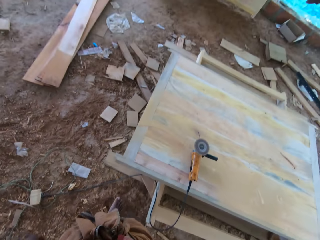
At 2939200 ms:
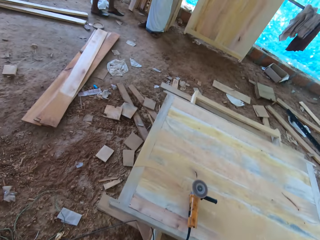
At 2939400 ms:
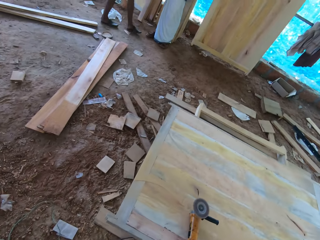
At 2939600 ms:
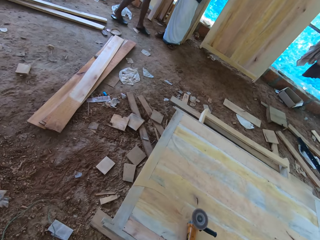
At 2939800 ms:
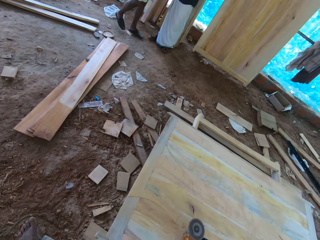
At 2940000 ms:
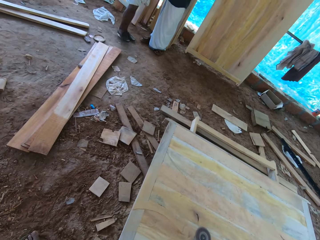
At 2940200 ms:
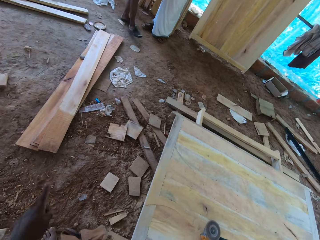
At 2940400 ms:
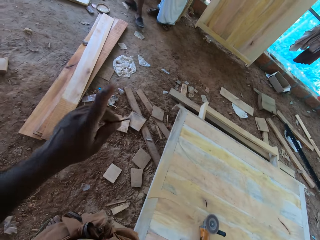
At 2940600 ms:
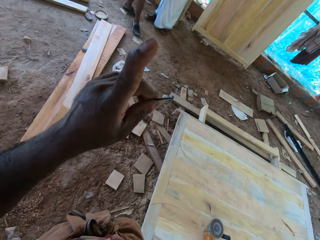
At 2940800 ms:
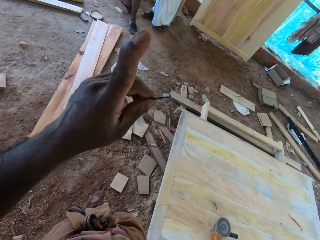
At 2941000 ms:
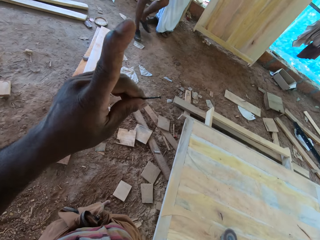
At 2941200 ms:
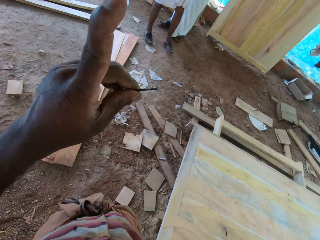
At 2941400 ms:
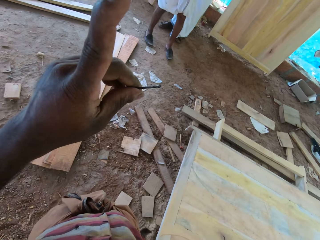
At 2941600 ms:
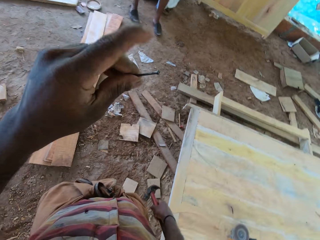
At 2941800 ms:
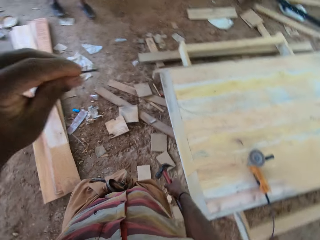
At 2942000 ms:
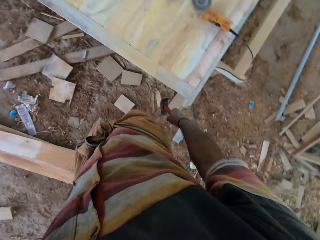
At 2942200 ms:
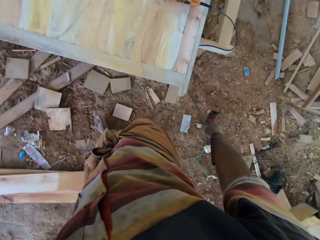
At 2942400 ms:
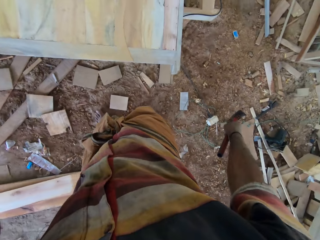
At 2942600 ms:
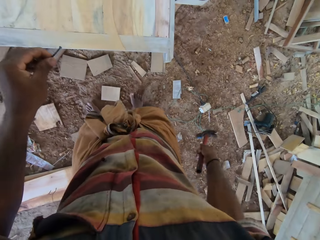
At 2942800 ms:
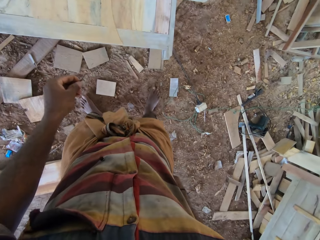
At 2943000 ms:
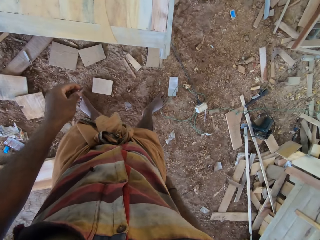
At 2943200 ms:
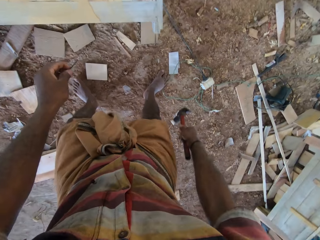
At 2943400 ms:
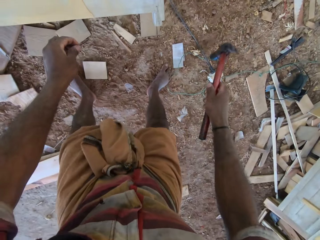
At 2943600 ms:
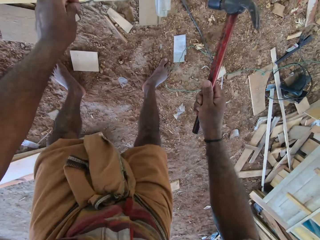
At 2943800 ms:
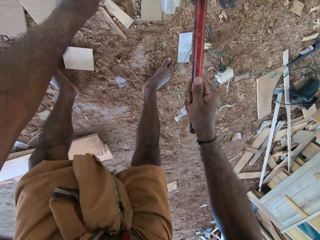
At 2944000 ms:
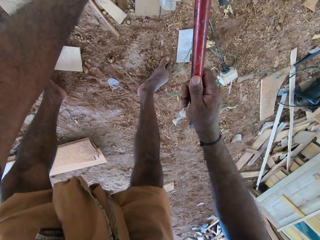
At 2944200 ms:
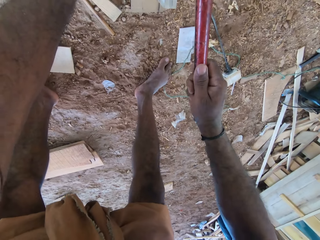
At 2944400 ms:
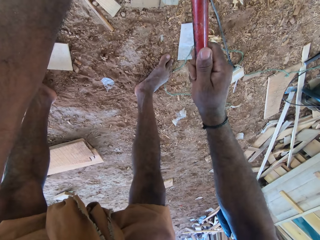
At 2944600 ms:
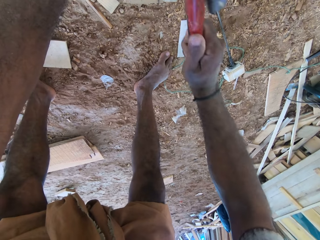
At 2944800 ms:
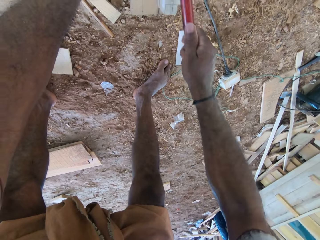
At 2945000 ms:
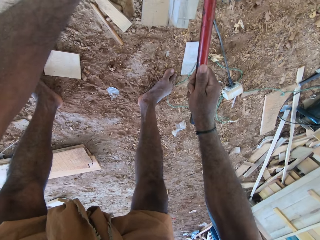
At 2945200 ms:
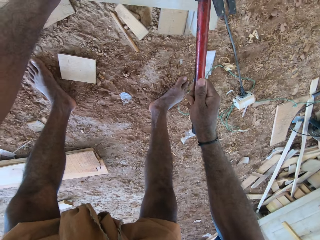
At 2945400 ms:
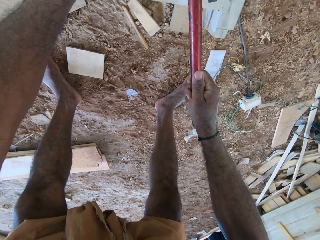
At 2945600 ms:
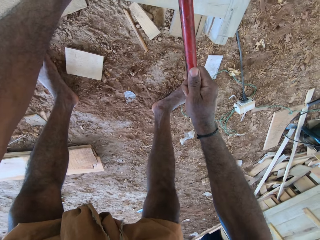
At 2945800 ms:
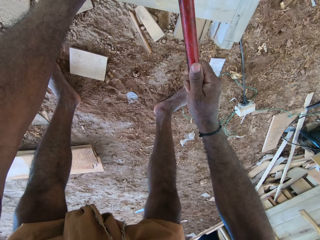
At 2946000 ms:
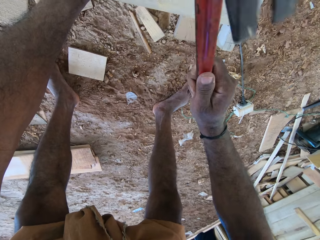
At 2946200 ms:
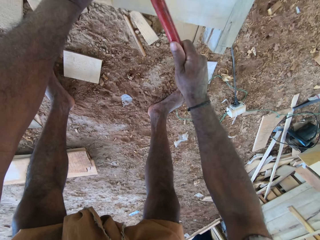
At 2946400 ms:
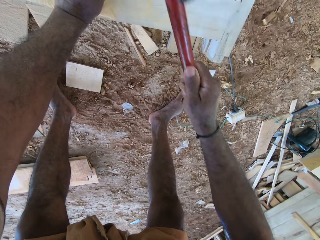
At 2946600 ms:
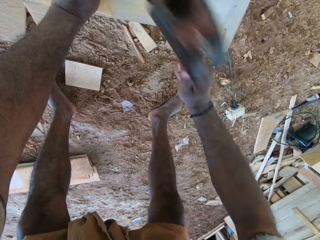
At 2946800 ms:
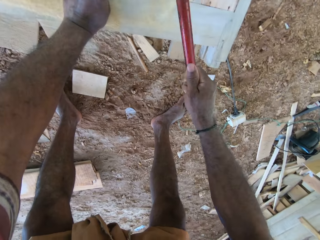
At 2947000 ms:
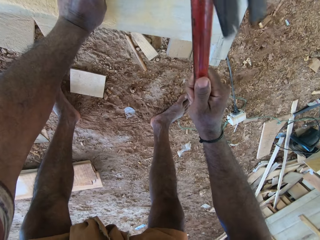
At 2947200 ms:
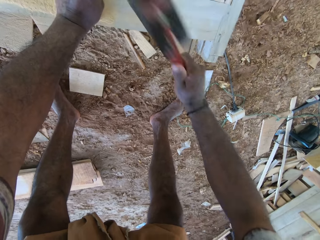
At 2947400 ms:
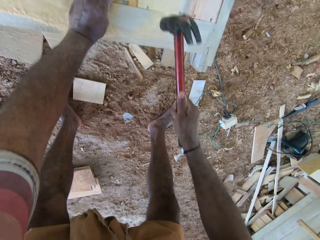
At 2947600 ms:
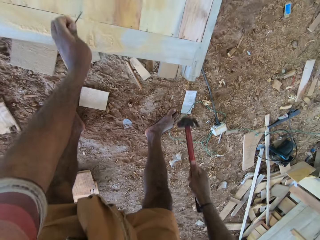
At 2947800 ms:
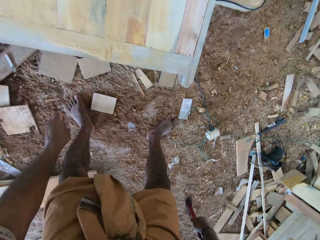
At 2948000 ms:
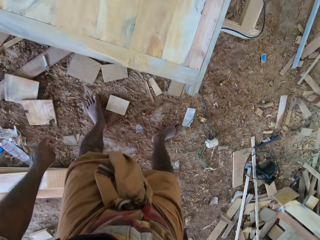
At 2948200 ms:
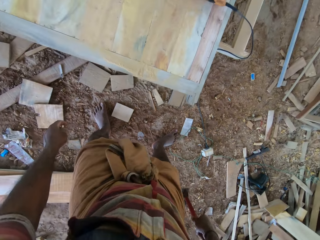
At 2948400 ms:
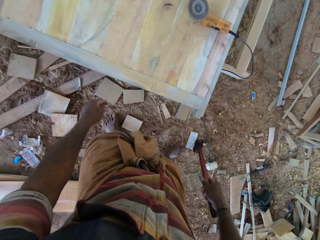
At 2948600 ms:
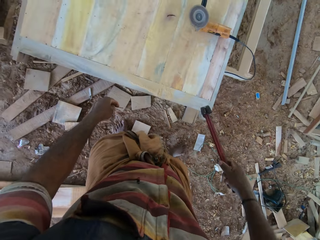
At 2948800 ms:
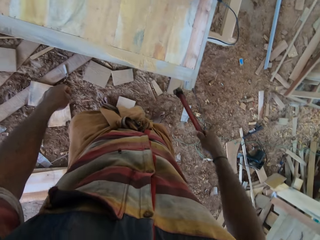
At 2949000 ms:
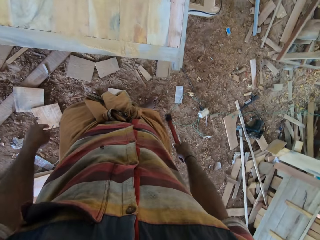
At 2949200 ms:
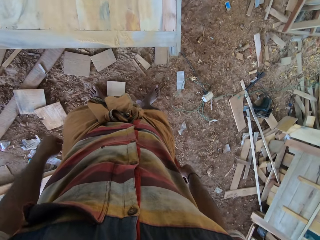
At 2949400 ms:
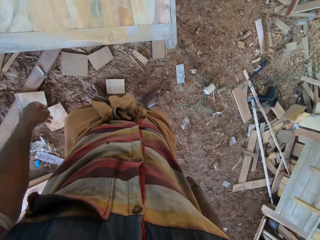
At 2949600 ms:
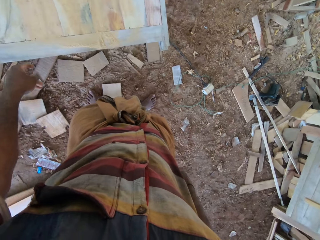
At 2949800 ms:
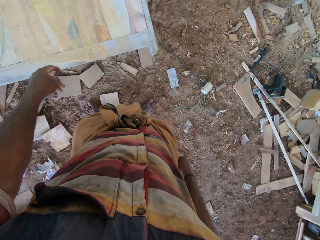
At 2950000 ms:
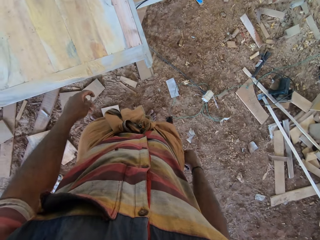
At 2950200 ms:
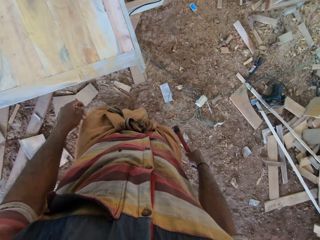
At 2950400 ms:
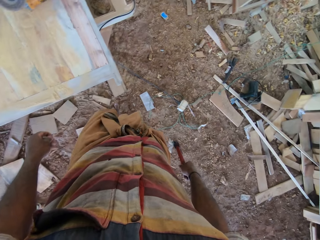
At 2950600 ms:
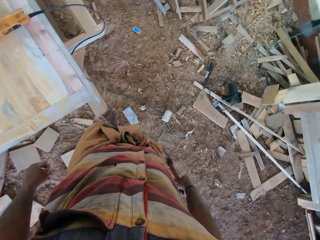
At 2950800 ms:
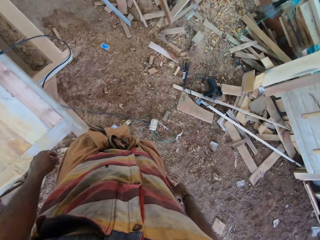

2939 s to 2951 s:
The camera wearer moves. He interacts with a man. He raises his right hand. He interacts with the man. He hits the nail on the table. He interacts with the man. He stands.

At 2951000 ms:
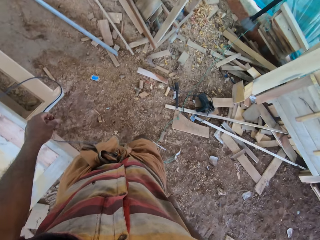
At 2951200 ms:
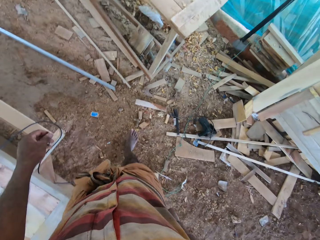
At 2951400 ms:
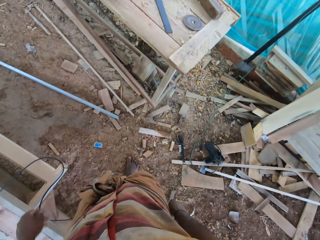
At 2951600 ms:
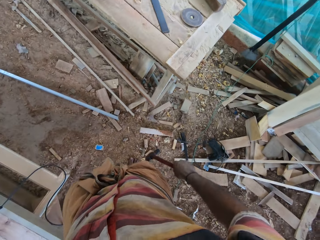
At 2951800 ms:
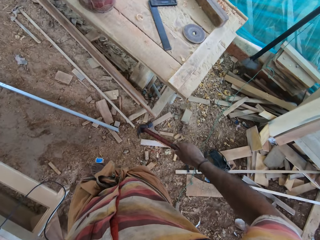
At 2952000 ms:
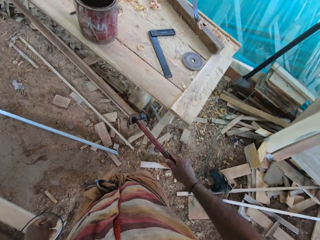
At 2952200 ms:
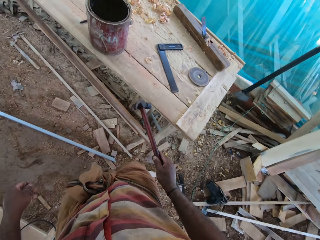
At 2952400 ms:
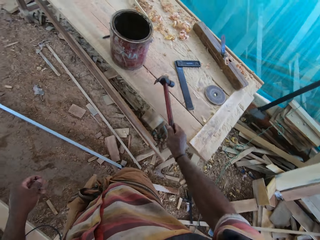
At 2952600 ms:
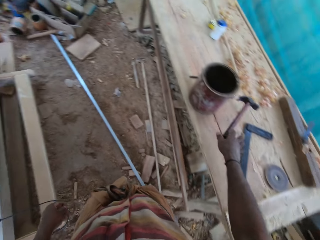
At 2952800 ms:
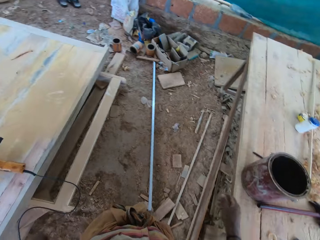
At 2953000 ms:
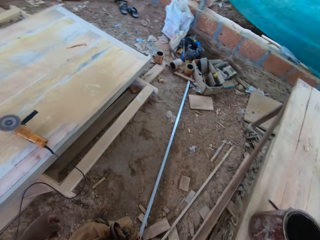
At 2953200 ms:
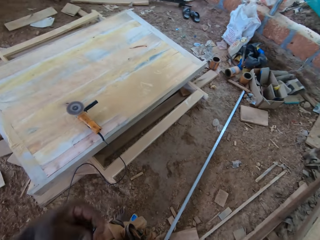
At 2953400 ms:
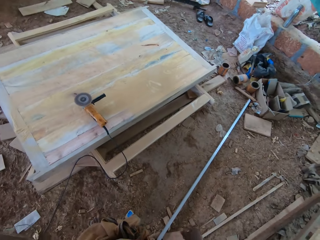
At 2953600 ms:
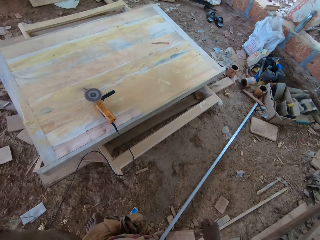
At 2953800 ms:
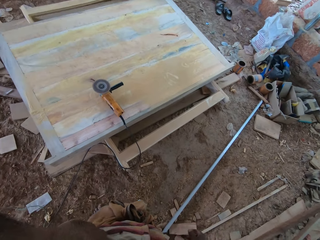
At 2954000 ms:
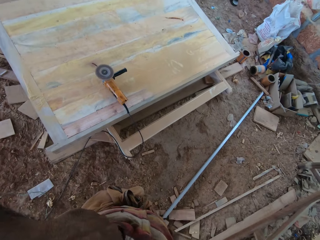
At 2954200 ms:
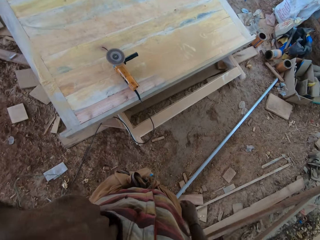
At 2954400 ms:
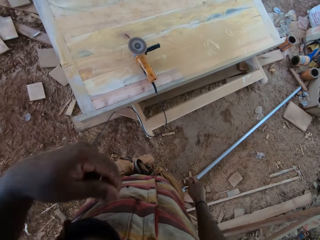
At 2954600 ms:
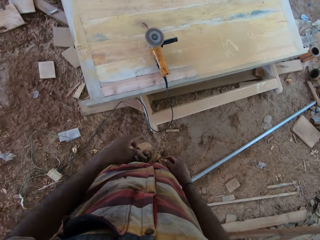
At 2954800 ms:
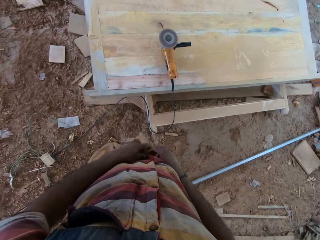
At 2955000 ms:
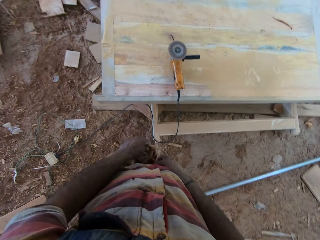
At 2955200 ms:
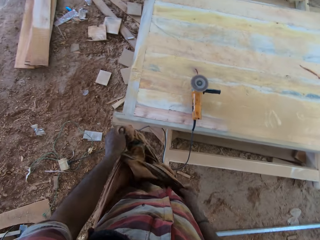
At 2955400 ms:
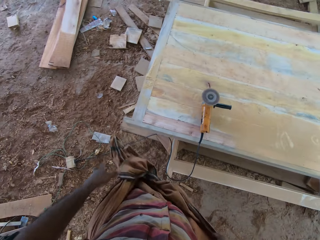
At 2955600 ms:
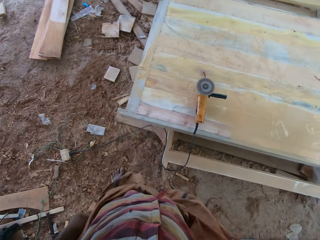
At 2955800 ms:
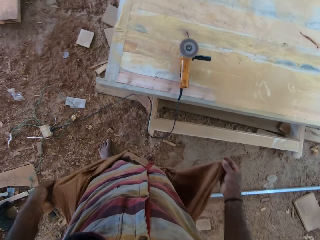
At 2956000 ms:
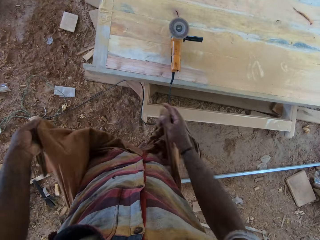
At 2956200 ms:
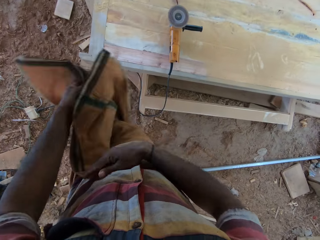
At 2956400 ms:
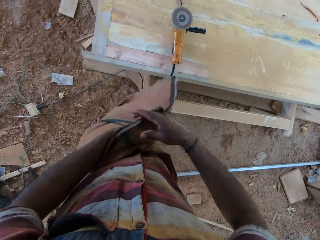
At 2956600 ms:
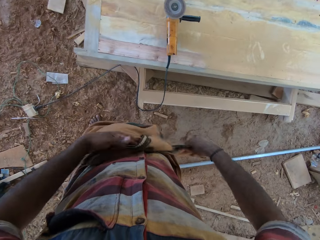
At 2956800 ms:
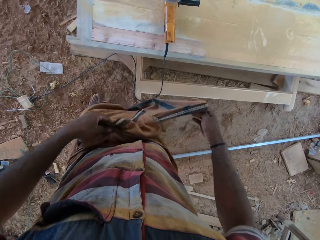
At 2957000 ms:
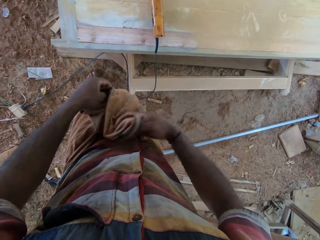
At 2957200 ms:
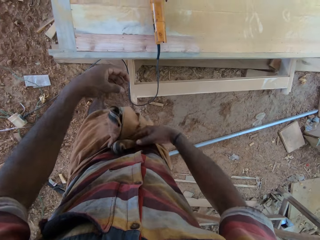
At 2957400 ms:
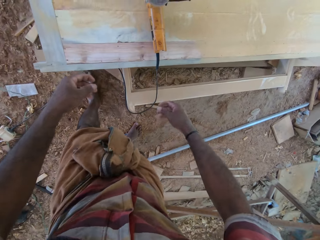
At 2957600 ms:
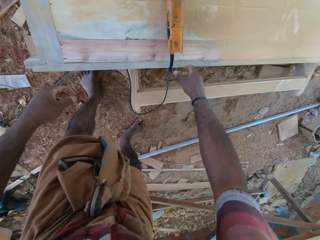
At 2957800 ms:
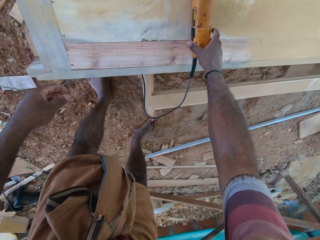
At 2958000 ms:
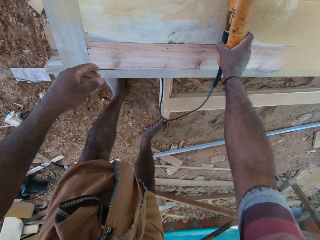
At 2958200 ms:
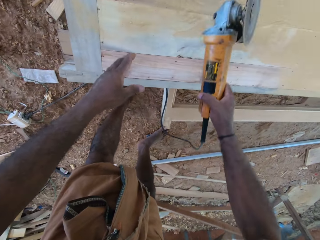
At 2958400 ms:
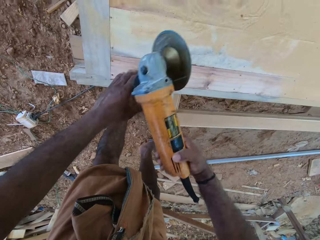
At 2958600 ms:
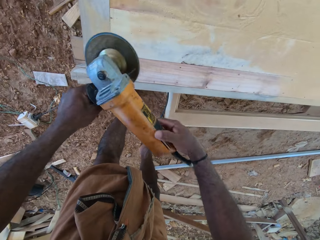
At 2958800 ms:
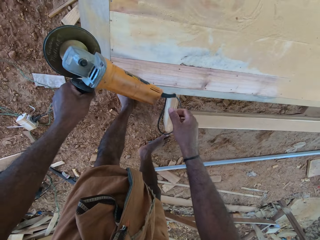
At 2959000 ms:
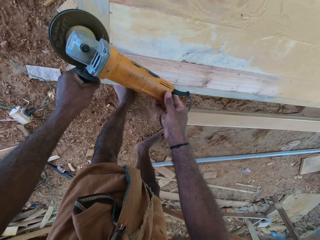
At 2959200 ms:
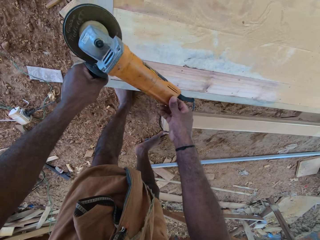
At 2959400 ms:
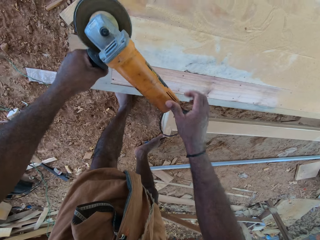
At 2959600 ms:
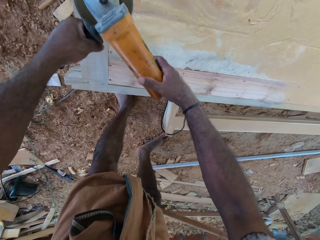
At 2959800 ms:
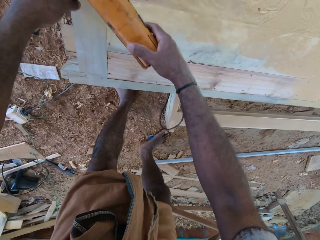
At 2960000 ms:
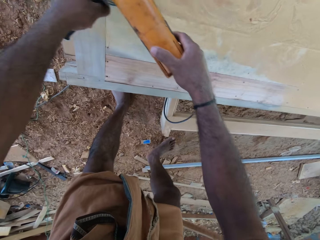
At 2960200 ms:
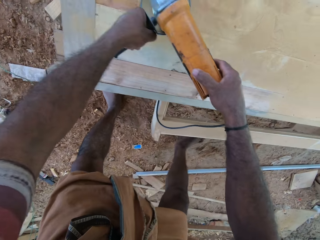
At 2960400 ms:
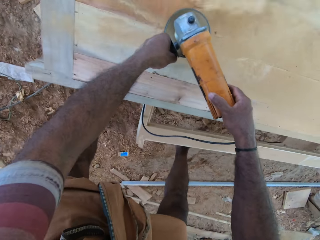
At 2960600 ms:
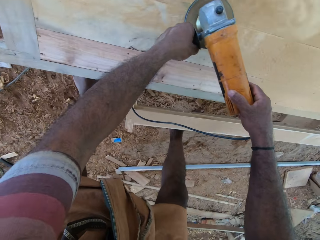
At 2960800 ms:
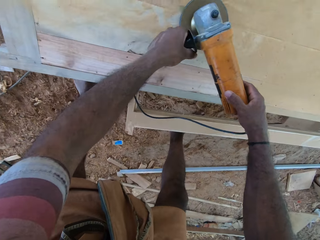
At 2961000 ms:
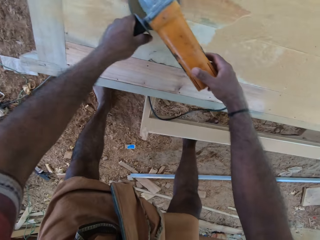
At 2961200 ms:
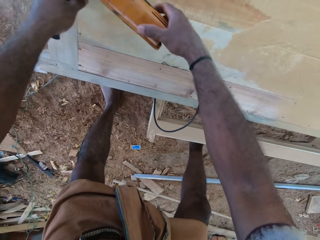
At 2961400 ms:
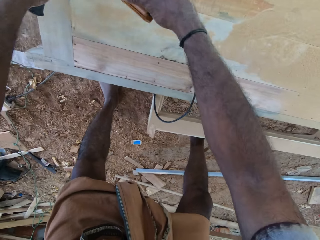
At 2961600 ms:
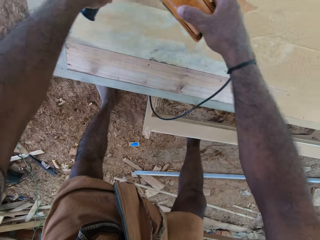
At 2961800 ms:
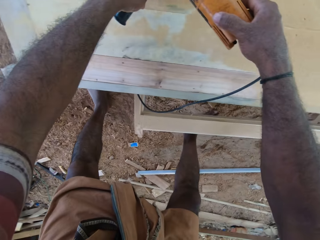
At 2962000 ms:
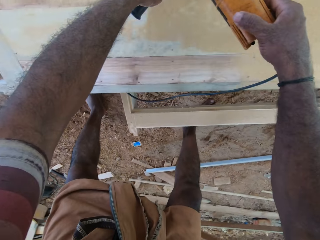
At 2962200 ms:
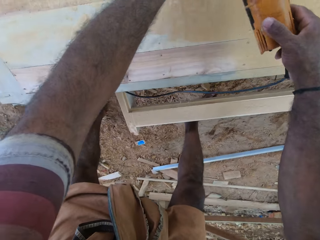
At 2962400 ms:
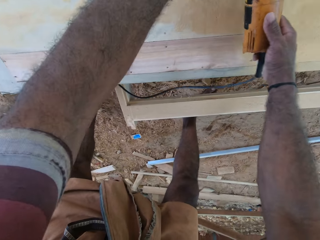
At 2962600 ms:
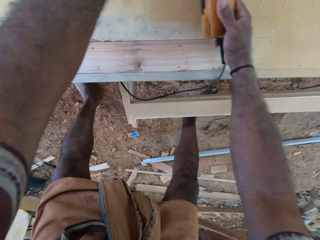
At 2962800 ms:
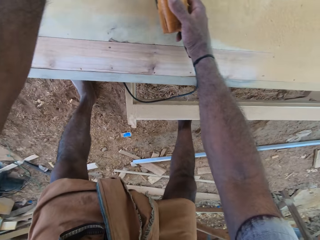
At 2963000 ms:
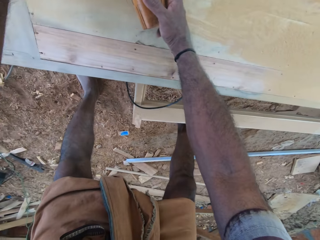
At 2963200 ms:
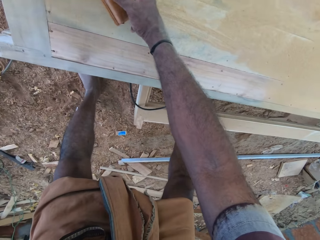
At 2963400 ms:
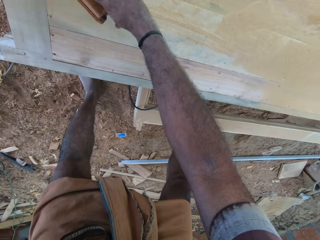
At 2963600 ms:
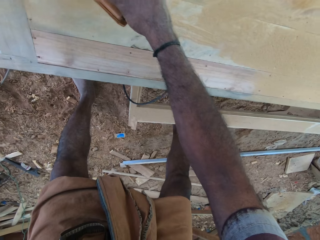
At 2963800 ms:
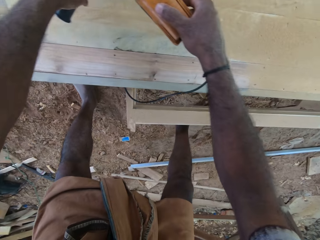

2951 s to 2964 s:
The camera wearer moves. He puts the hammer on the table. He interacts with a man. He stands. He places the sander on the wooden surface. He unfolds his sari. He folds his sari. He picks up the buffing machine. He puts on the buffing machine. He smoothens the wooden surface with the sander.
